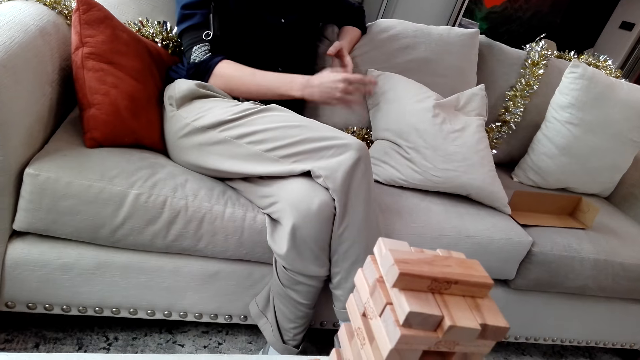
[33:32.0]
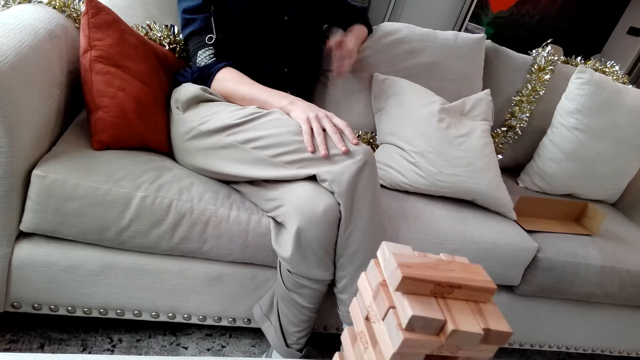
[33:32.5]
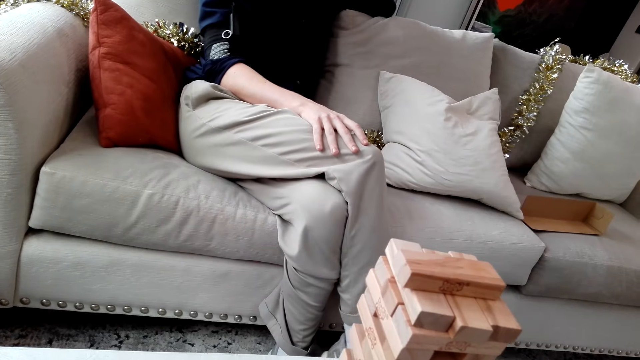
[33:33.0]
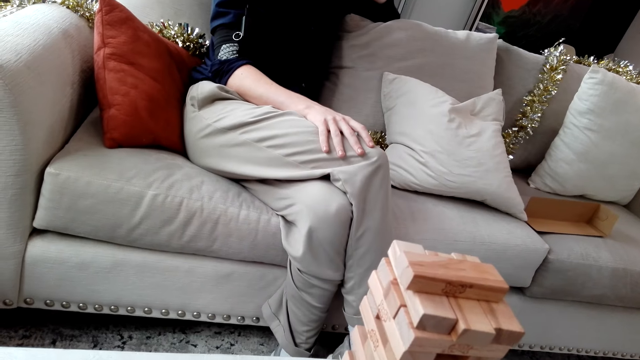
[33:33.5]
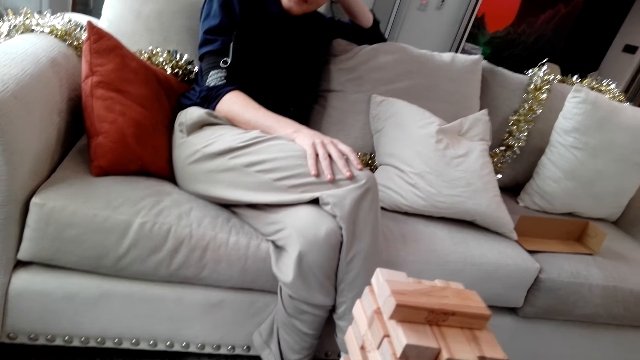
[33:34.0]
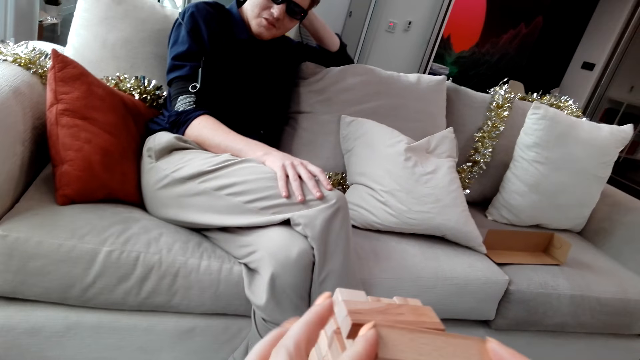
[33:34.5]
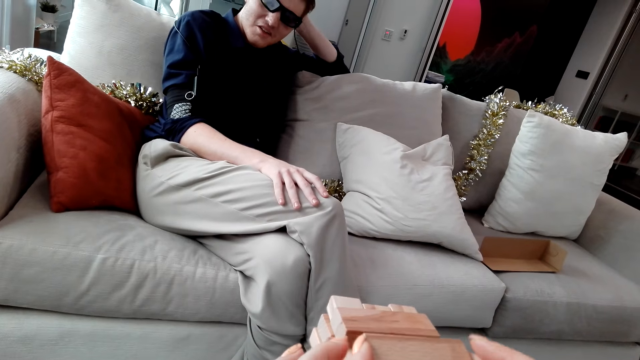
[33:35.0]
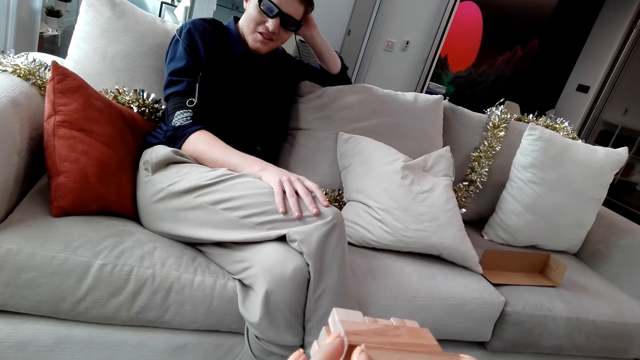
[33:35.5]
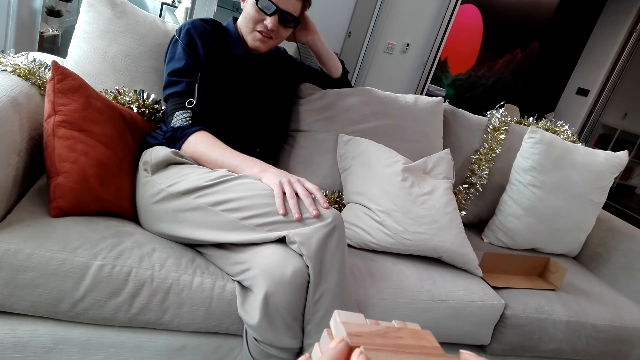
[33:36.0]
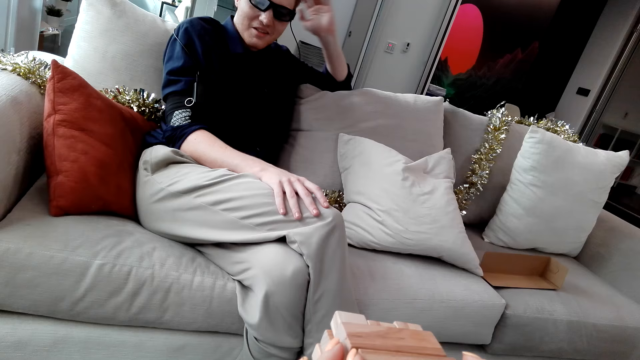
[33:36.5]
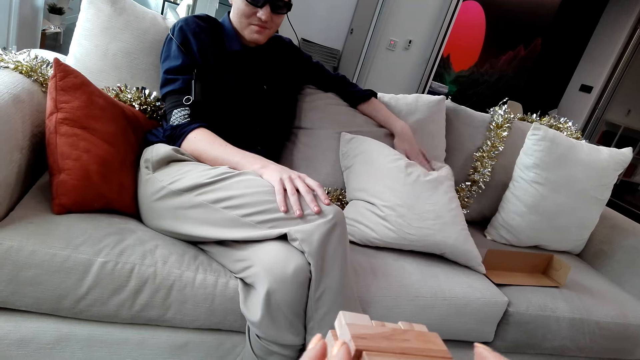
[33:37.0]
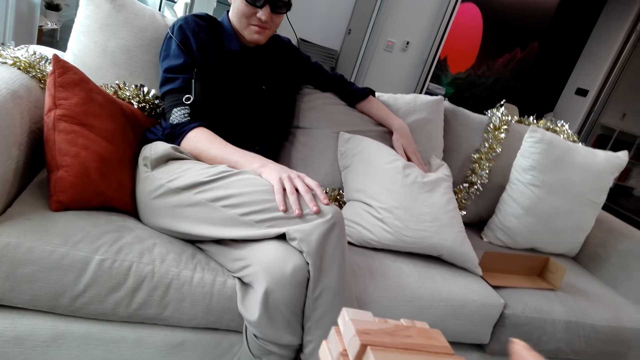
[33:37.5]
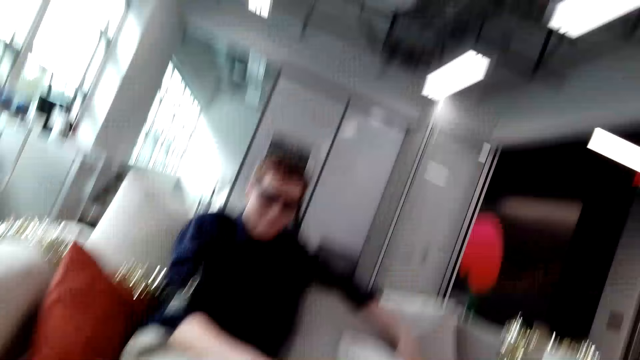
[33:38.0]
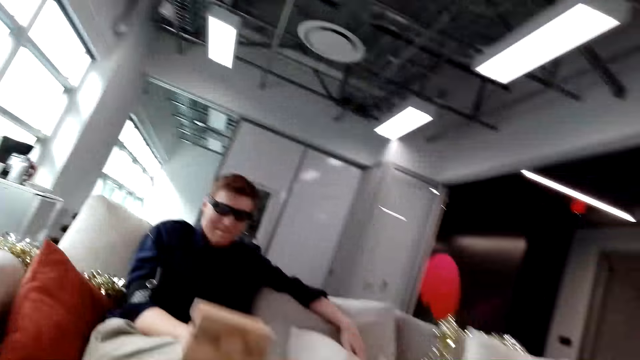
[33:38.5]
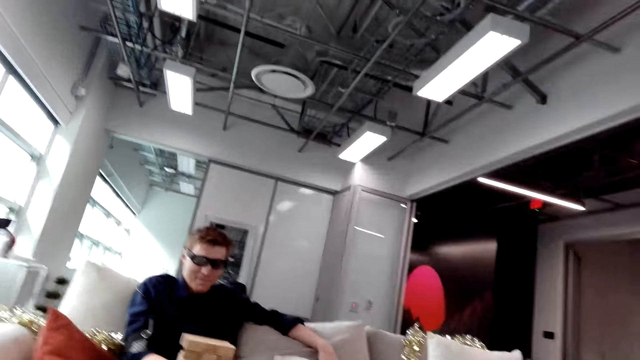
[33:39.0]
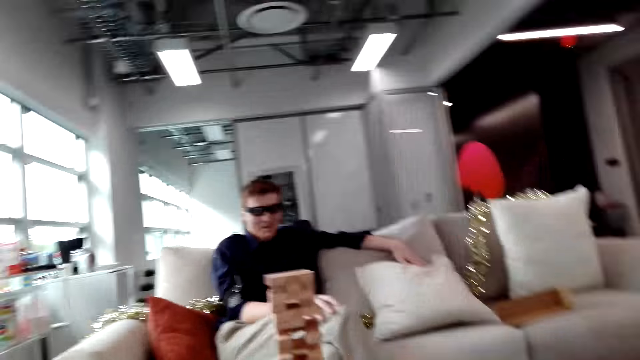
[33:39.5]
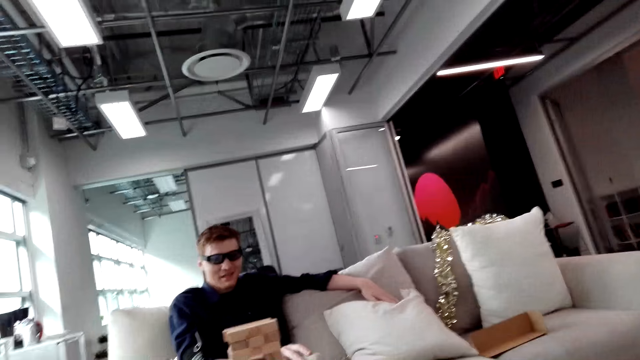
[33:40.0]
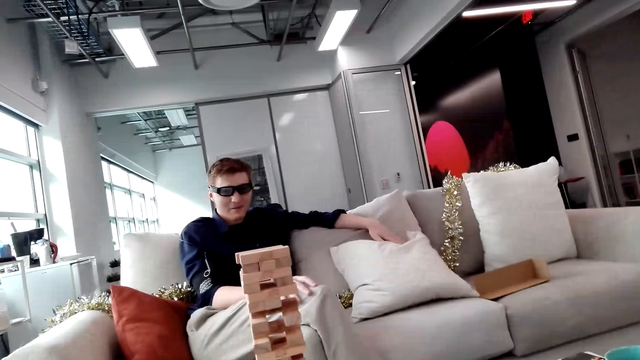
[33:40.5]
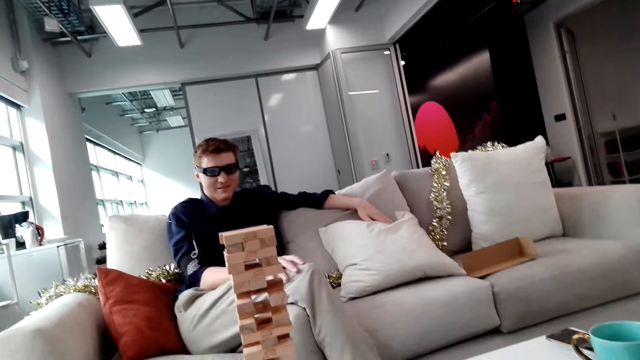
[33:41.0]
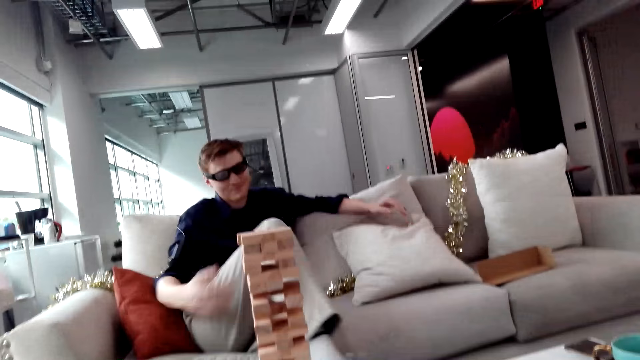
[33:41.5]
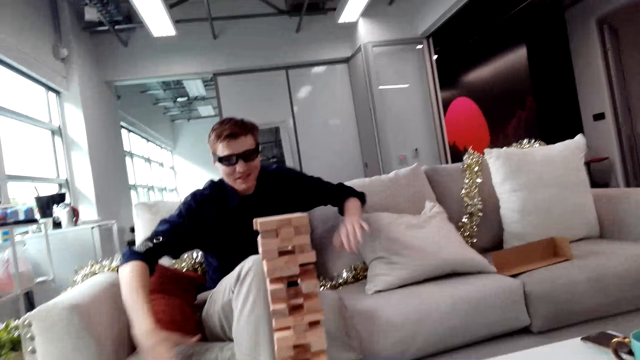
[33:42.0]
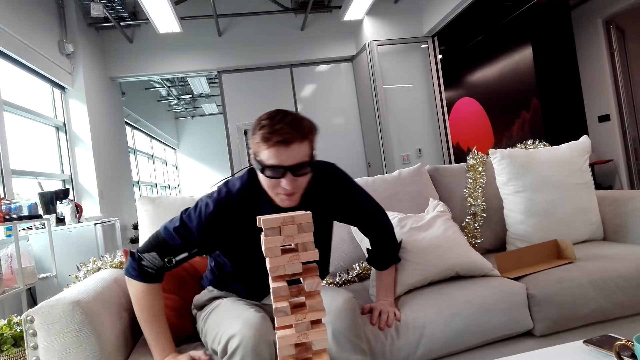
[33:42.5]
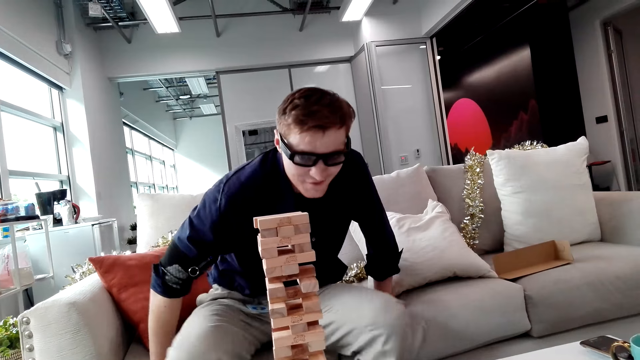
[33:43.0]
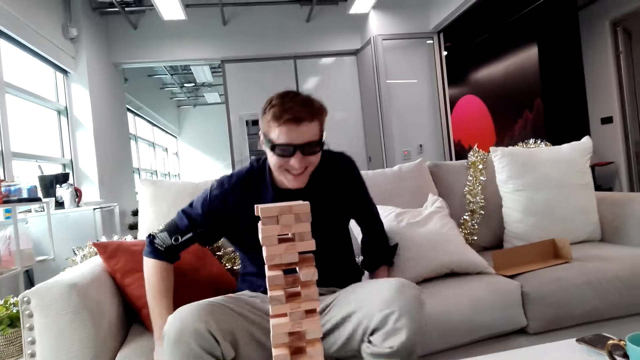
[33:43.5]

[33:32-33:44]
The camera wearer puts a Jenga block on a tower. They look around.

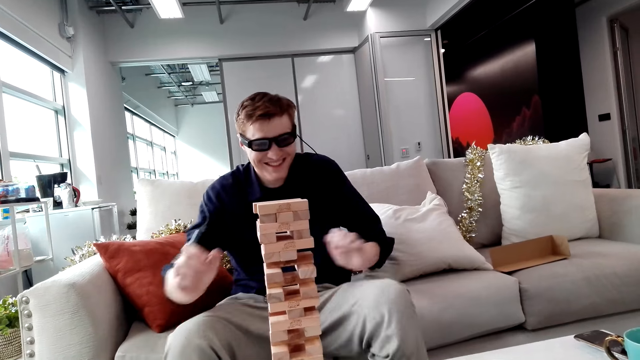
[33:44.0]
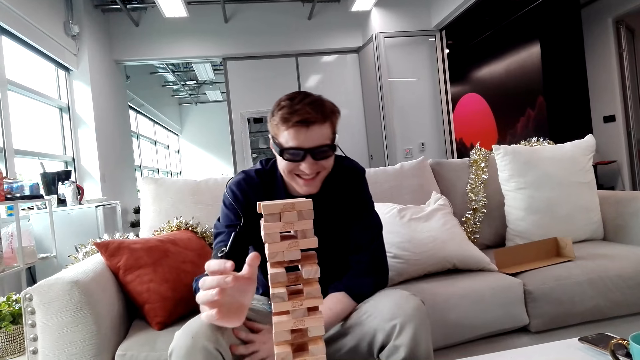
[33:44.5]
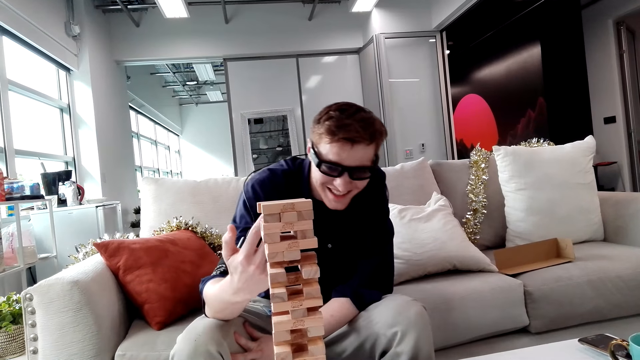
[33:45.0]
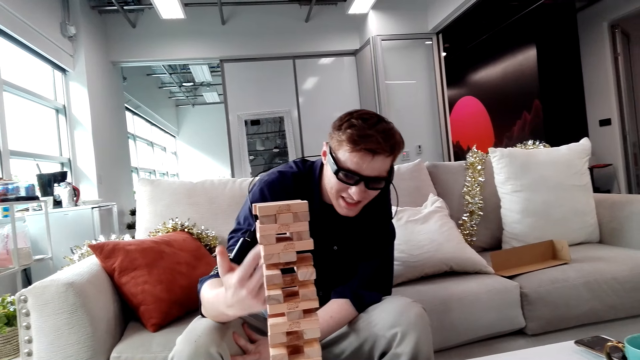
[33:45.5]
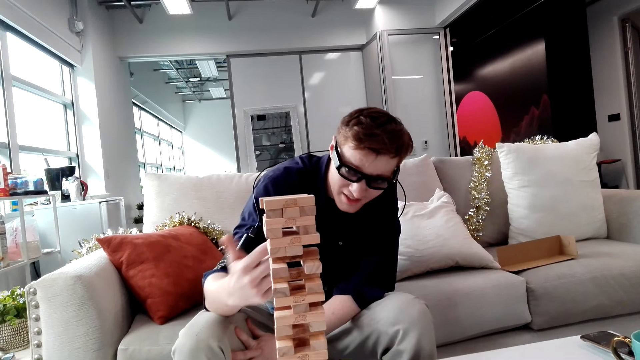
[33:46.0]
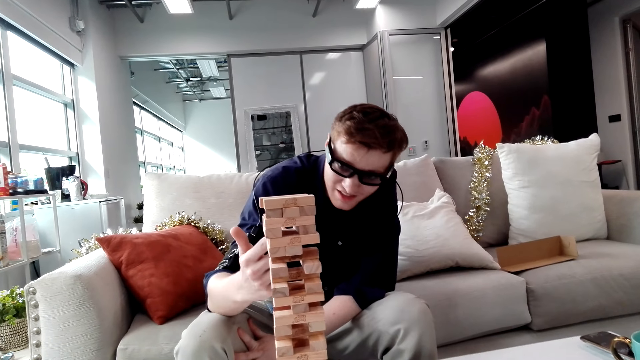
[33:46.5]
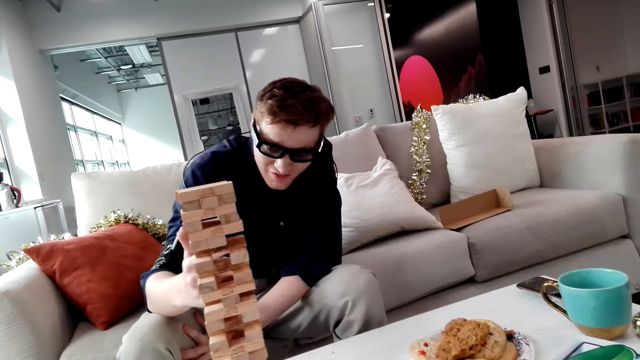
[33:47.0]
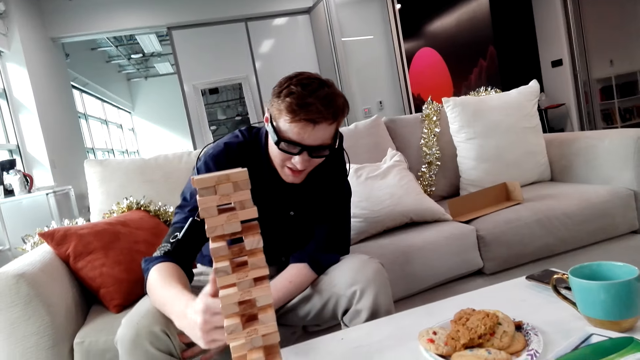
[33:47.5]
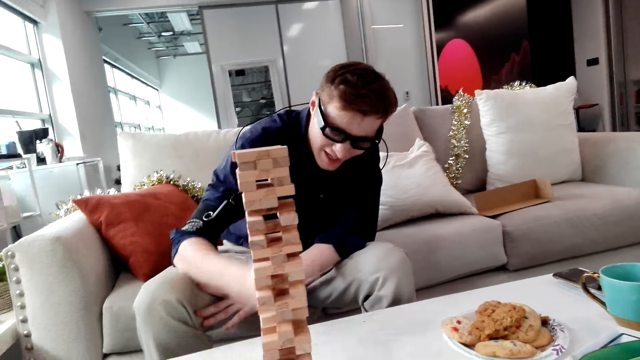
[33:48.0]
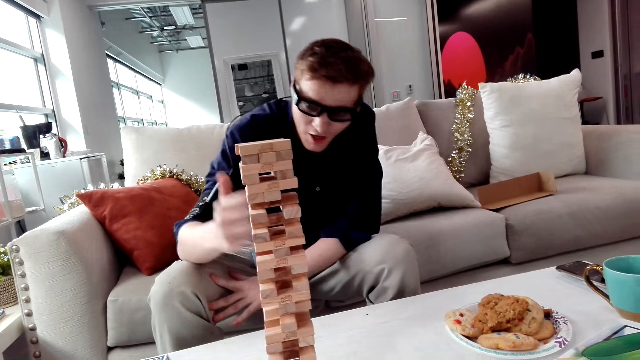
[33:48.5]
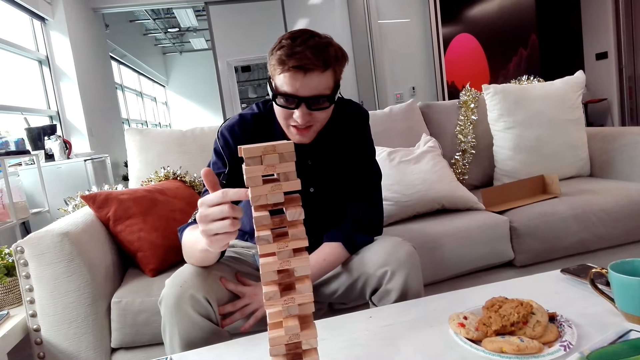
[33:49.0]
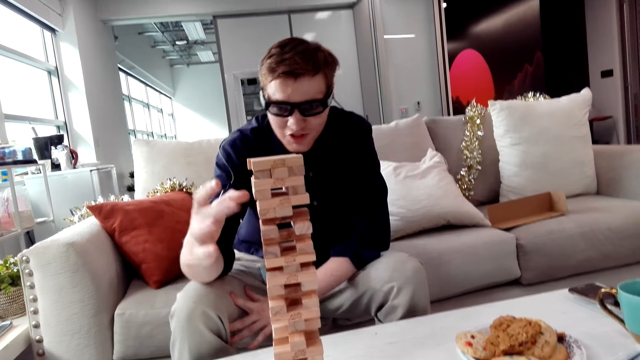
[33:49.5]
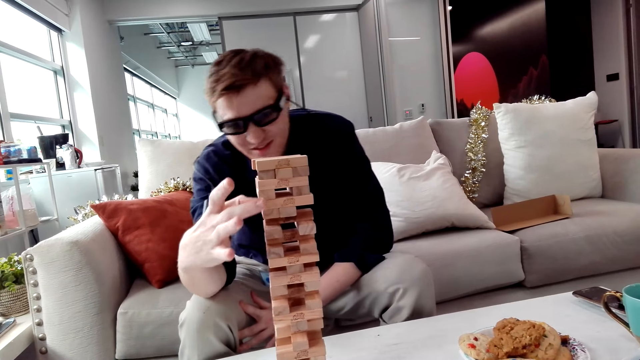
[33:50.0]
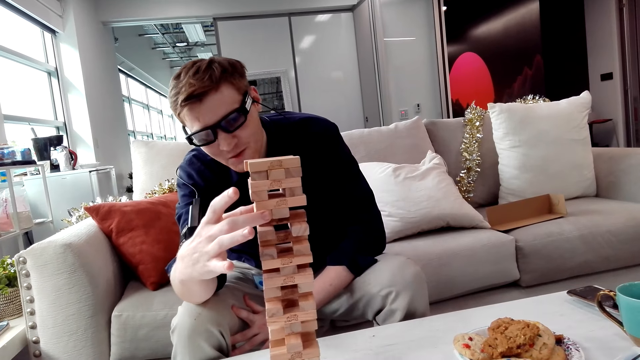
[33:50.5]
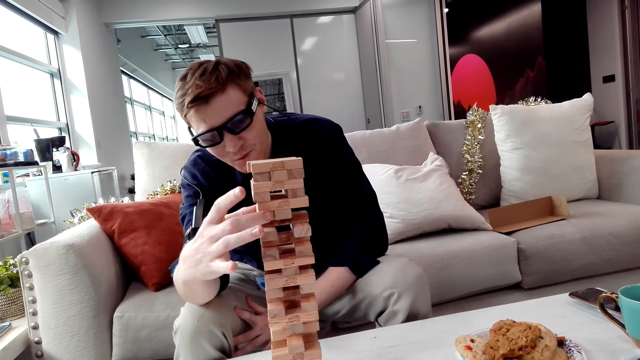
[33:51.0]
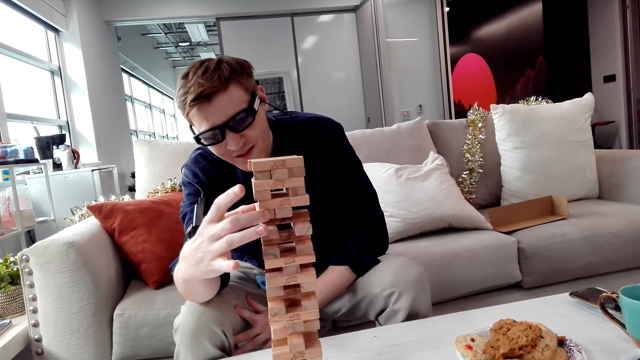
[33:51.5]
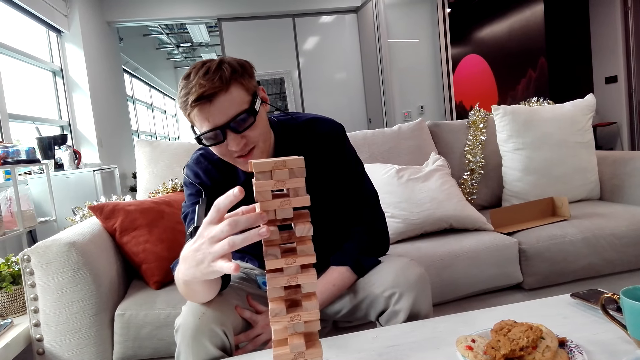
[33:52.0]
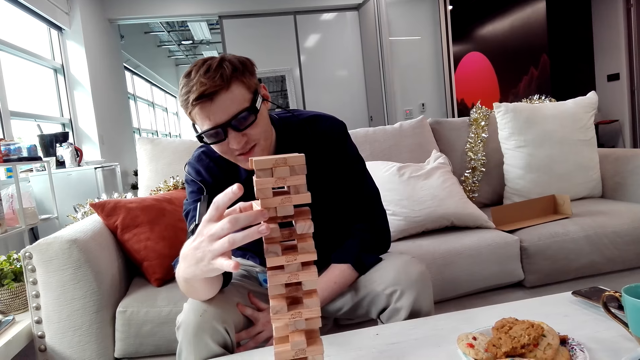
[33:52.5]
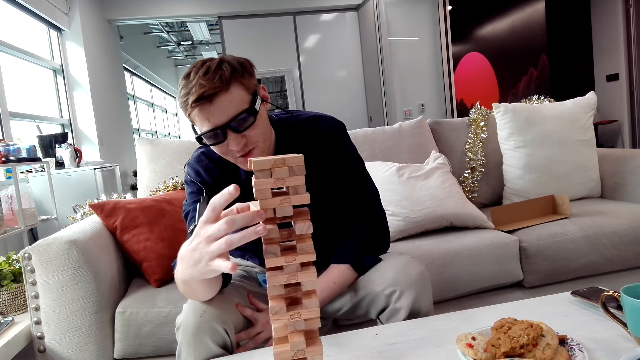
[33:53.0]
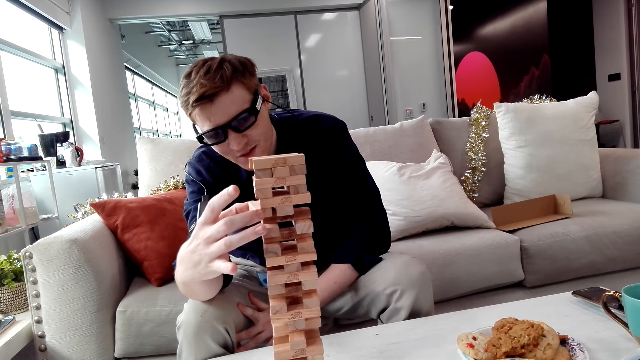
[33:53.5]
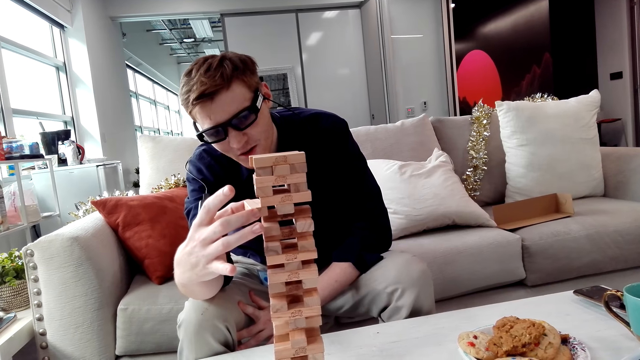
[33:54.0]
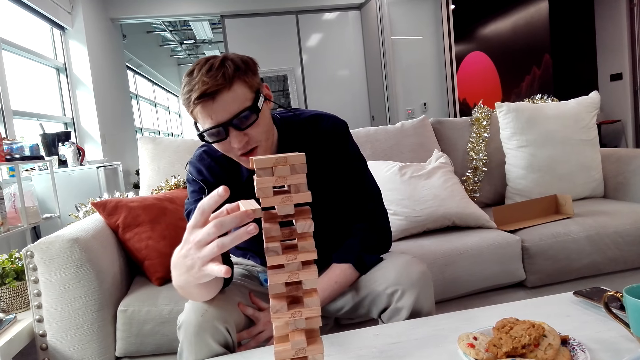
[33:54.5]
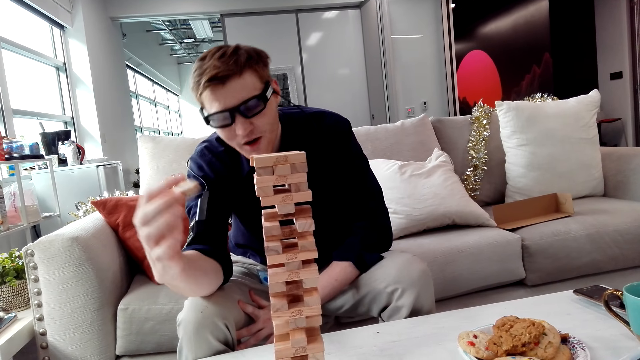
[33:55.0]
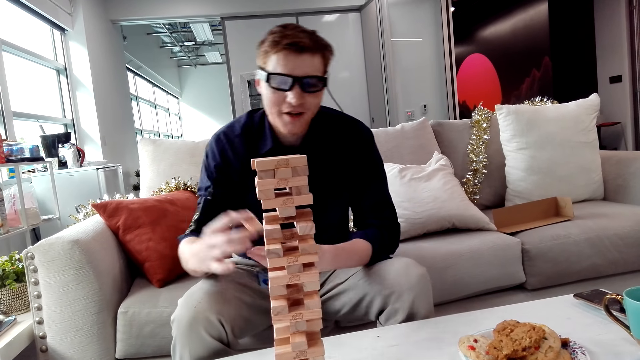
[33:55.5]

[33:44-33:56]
A person removes the Jenga block. The person picks up a Jenga block.
